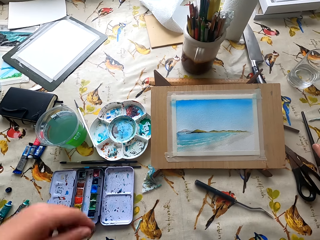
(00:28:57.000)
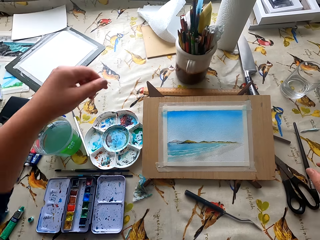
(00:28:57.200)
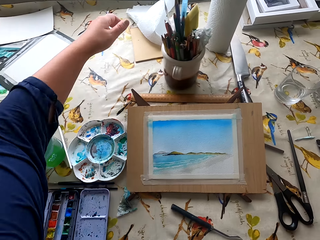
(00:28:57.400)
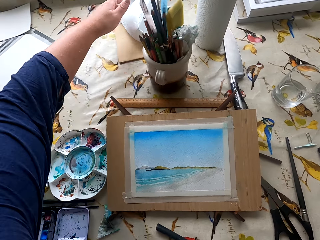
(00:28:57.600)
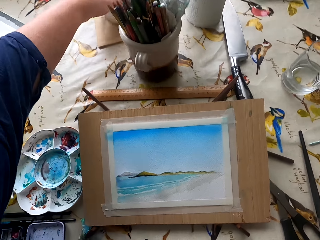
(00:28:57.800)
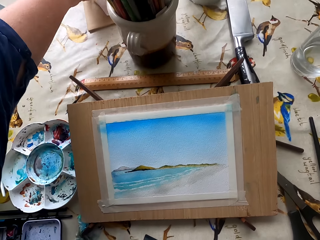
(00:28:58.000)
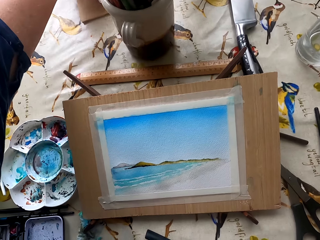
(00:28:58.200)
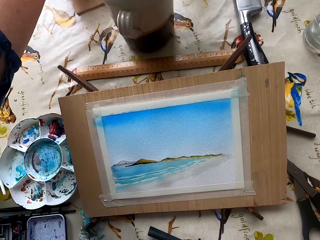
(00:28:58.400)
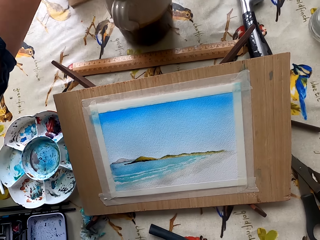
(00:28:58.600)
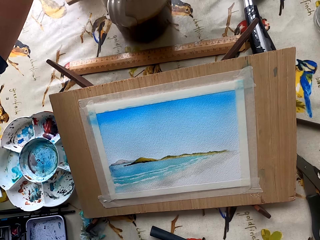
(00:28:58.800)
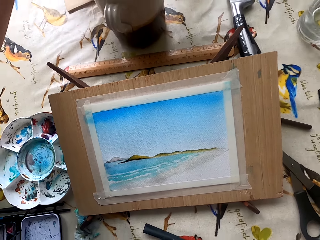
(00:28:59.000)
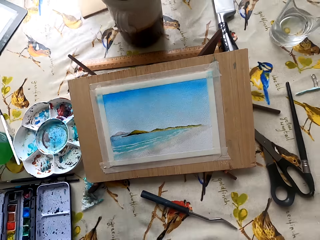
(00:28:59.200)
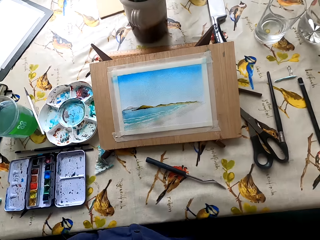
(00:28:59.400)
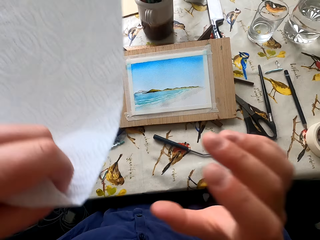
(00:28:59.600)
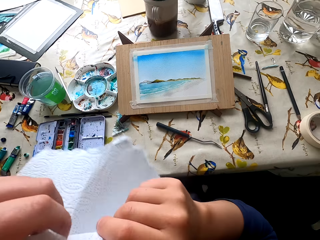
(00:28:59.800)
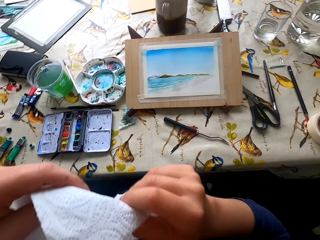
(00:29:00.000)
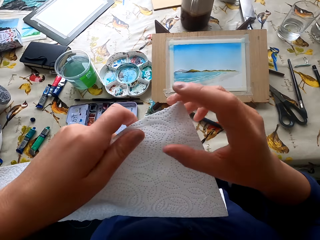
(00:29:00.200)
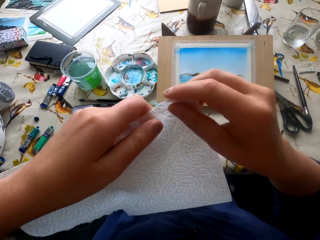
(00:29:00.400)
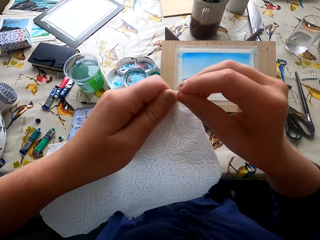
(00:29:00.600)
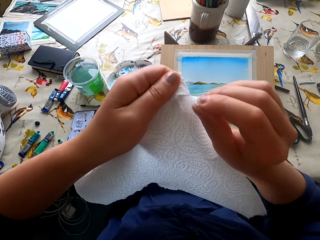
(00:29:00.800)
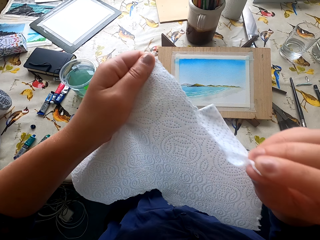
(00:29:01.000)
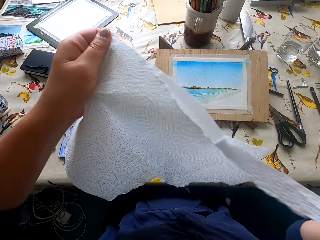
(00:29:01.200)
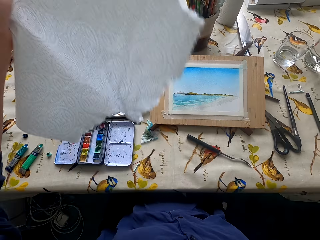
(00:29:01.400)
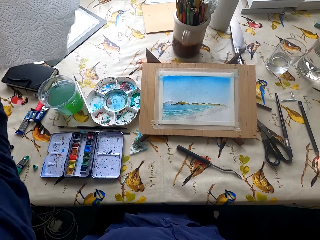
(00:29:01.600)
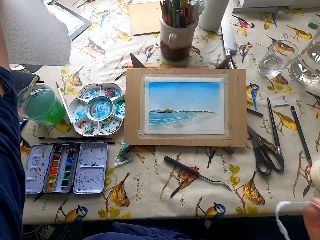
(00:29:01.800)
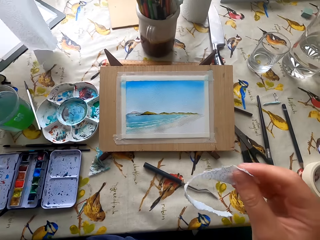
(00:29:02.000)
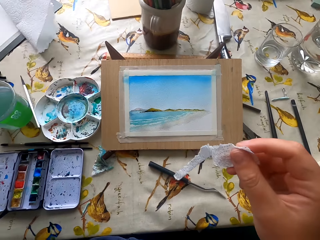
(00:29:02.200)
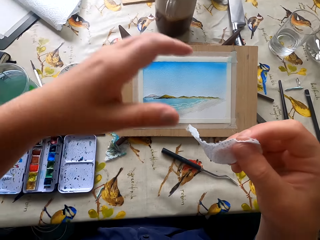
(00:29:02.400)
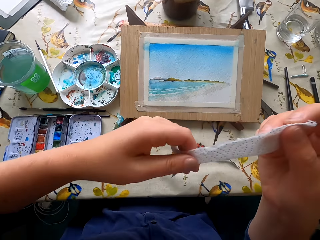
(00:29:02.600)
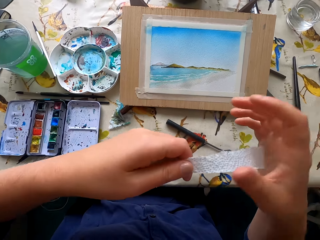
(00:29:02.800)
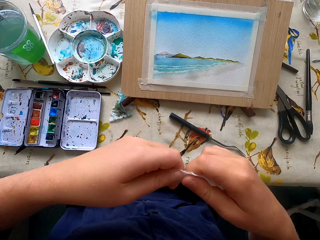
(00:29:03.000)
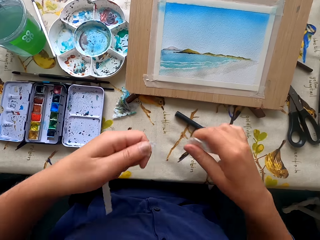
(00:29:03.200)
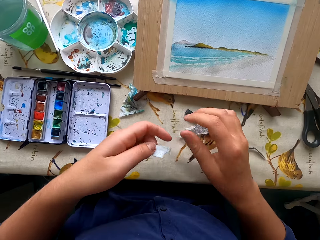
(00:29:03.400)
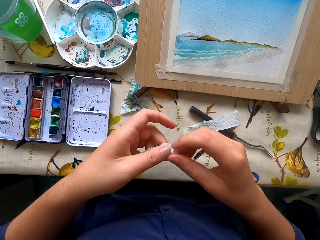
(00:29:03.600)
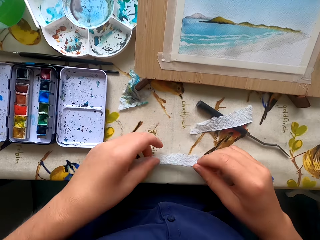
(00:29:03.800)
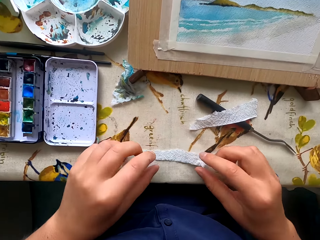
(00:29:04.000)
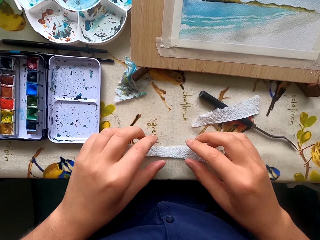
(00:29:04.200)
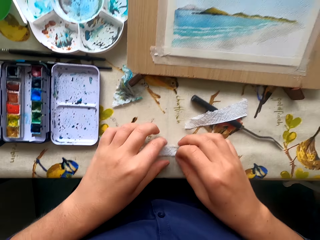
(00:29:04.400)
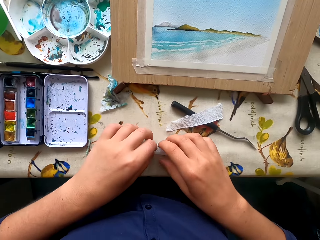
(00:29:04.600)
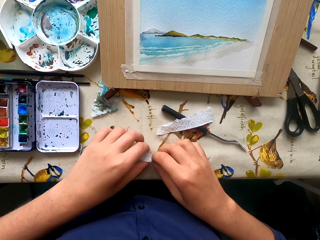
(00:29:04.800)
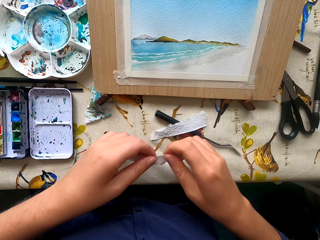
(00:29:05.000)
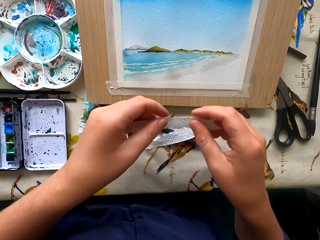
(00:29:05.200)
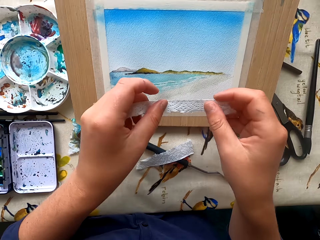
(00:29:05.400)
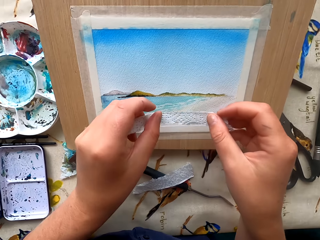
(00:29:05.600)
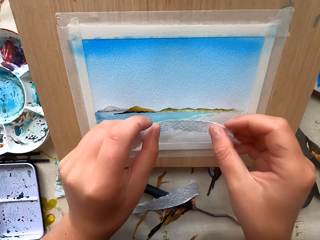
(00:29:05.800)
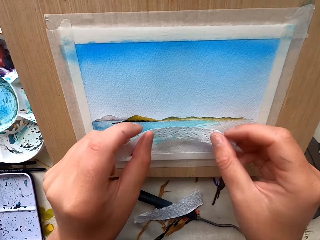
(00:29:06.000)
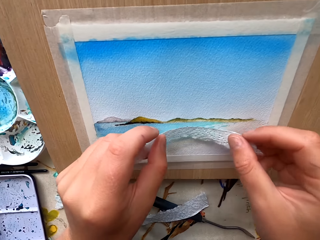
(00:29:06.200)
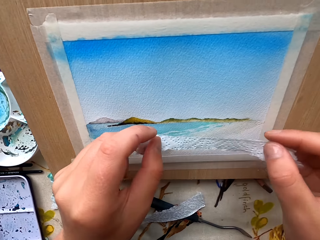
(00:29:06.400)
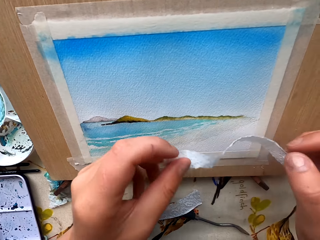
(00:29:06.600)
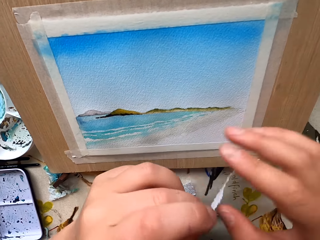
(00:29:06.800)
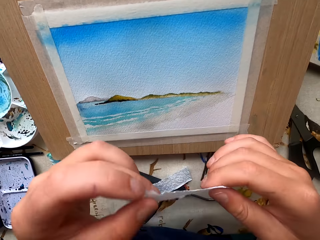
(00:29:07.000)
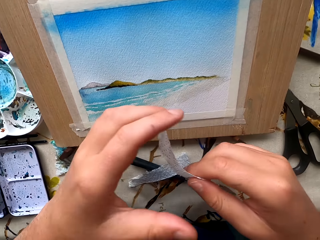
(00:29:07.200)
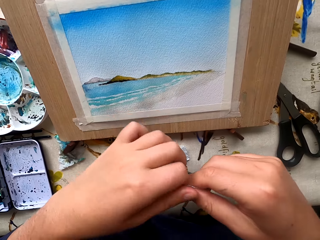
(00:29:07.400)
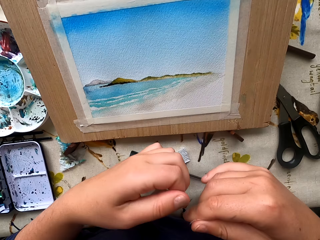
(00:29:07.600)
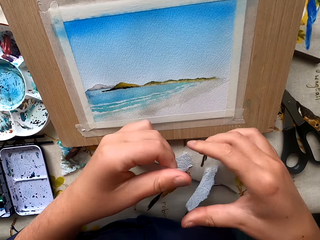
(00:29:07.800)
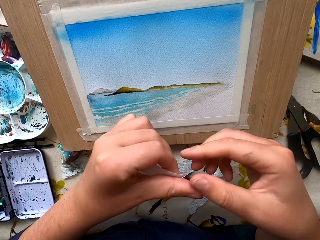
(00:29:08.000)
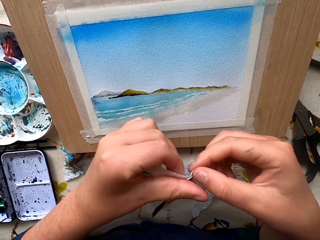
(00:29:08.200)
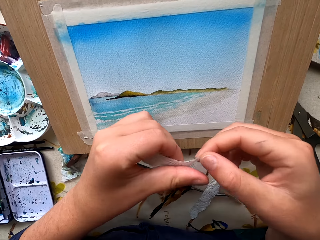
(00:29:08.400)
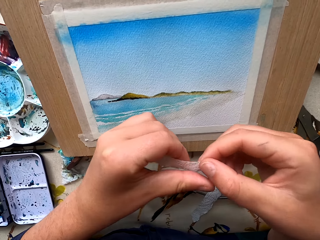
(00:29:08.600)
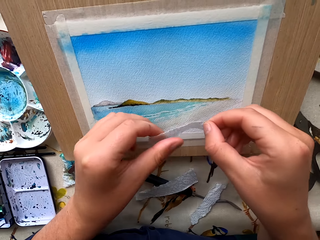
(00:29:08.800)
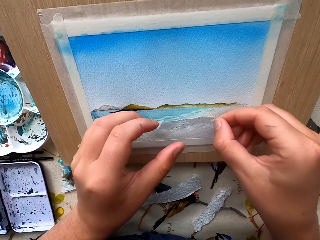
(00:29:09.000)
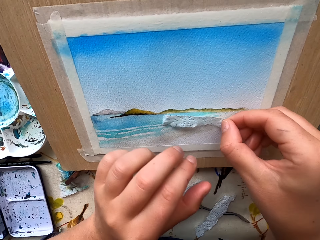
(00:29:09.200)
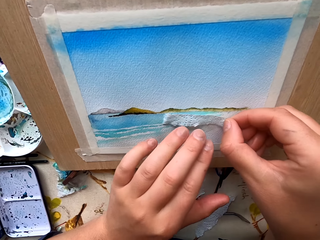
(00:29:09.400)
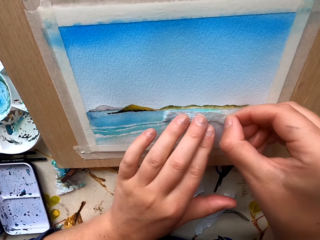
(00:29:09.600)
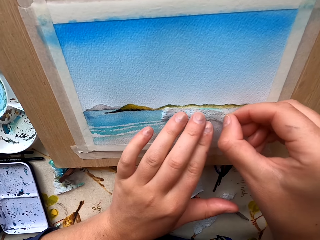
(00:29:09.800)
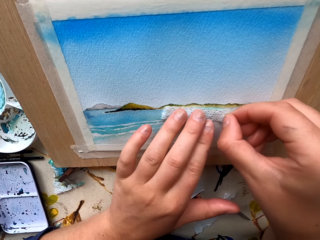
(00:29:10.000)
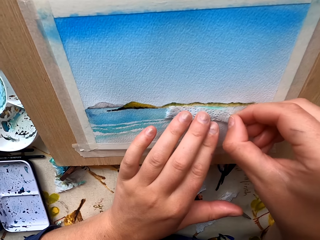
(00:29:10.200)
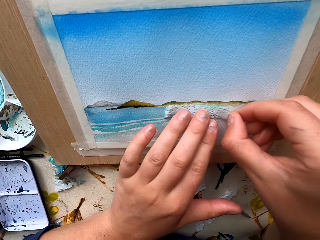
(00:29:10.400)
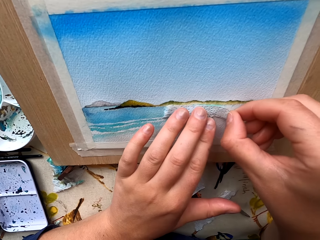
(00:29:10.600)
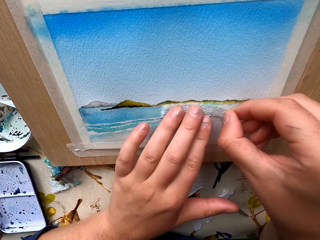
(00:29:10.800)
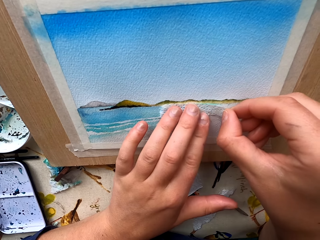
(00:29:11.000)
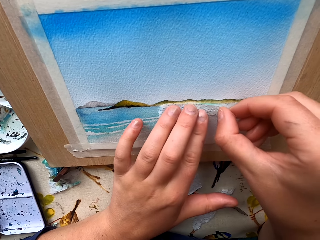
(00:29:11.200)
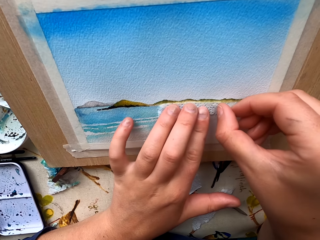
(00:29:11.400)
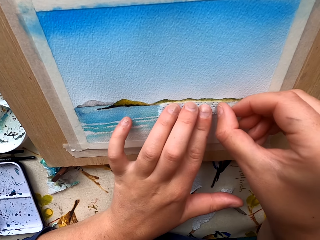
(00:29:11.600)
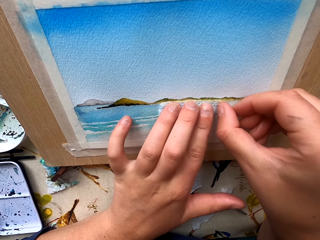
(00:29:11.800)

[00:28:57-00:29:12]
The camera wearer puts the pen brush on the table. They take a piece of tissue paper. They hold the tissue paper with both hands. They cut a piece of tissue paper. They put the tissue paper aside. They cut a piece of tissue paper. They drop a piece of tissue paper on the table. They drop a piece of tissue paper on the table again. They align a piece of paper on the picture. They cut a piece of tissue paper. They align a piece of paper on the picture.

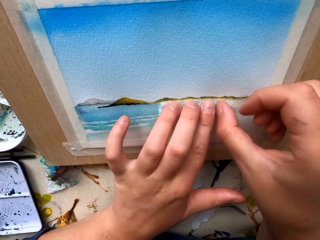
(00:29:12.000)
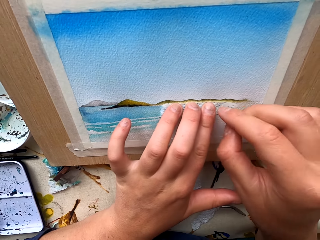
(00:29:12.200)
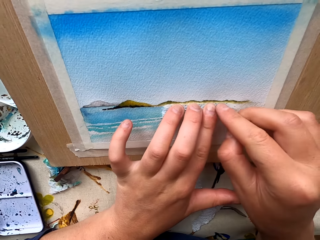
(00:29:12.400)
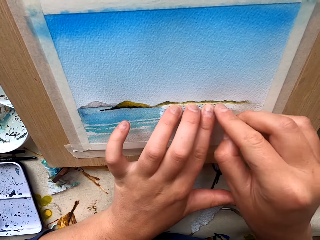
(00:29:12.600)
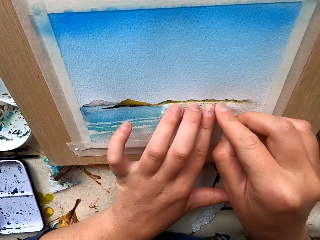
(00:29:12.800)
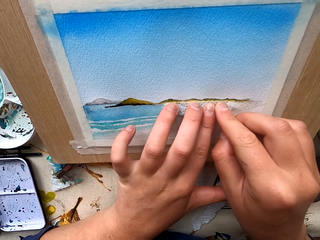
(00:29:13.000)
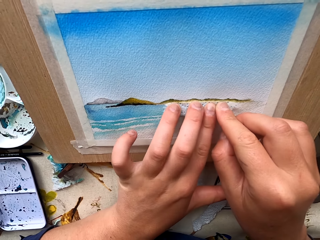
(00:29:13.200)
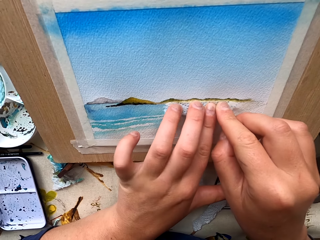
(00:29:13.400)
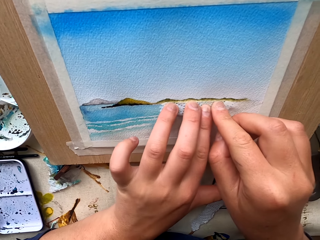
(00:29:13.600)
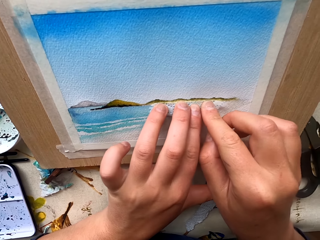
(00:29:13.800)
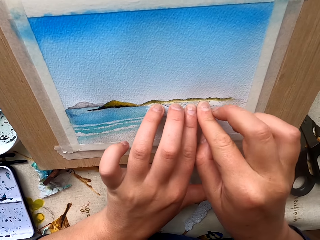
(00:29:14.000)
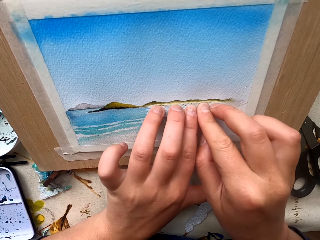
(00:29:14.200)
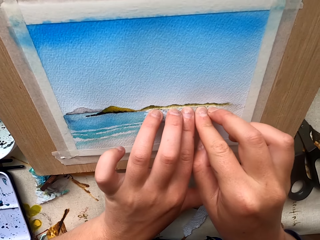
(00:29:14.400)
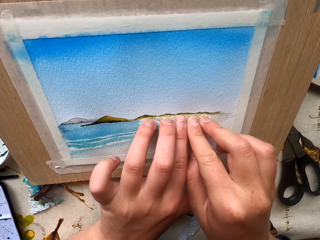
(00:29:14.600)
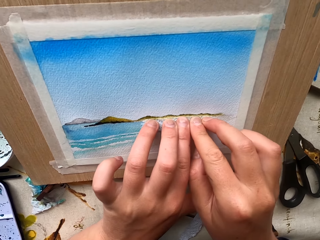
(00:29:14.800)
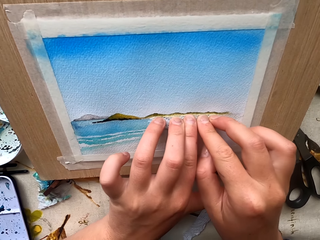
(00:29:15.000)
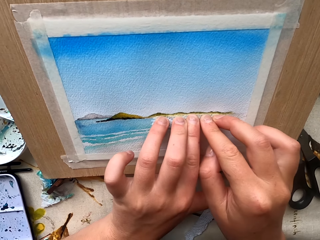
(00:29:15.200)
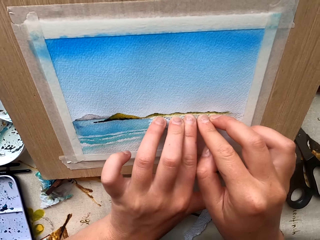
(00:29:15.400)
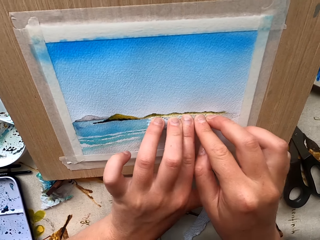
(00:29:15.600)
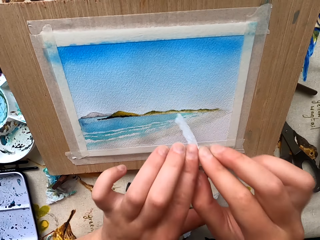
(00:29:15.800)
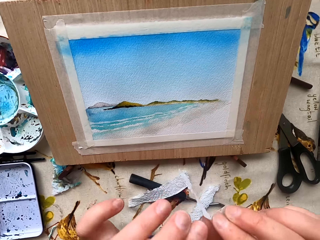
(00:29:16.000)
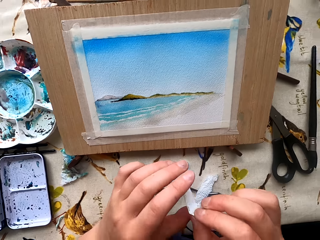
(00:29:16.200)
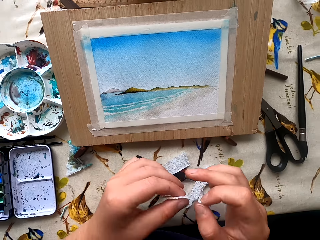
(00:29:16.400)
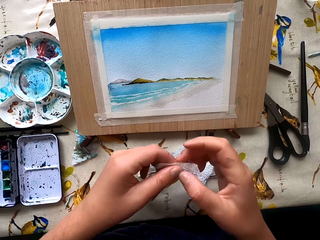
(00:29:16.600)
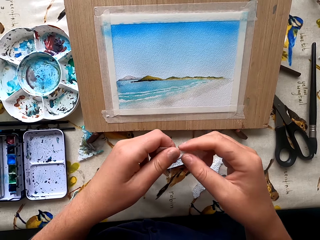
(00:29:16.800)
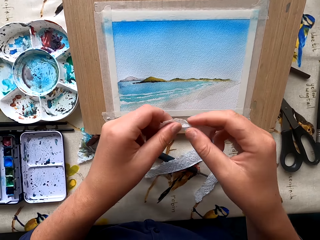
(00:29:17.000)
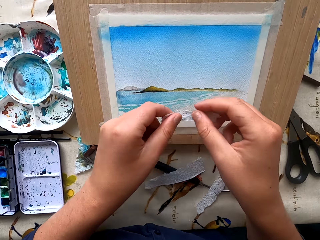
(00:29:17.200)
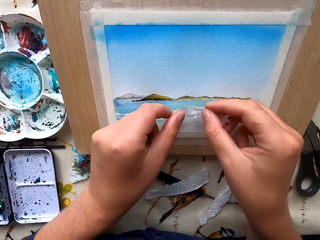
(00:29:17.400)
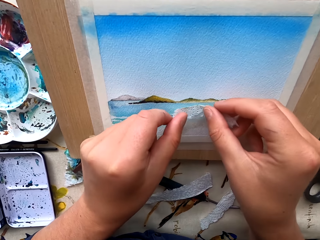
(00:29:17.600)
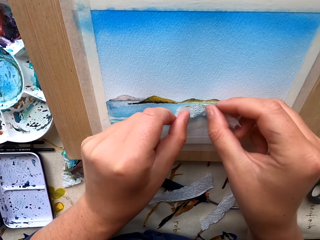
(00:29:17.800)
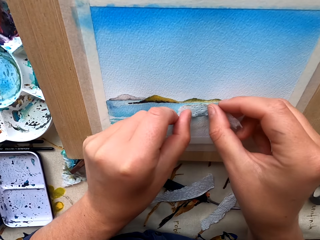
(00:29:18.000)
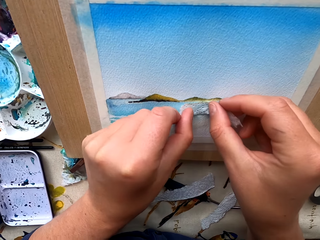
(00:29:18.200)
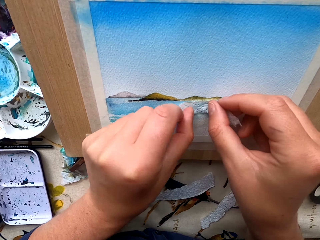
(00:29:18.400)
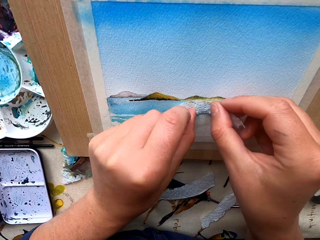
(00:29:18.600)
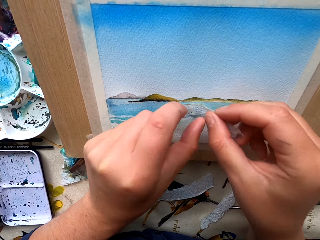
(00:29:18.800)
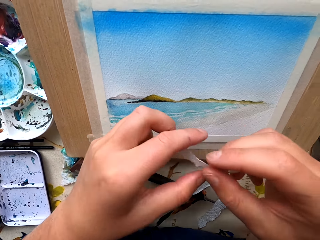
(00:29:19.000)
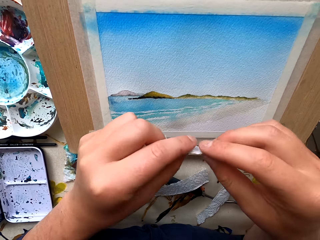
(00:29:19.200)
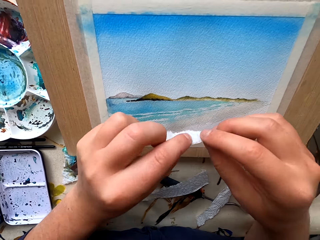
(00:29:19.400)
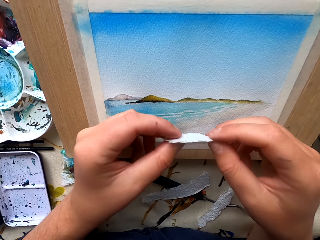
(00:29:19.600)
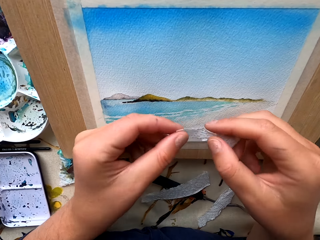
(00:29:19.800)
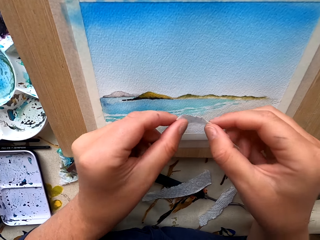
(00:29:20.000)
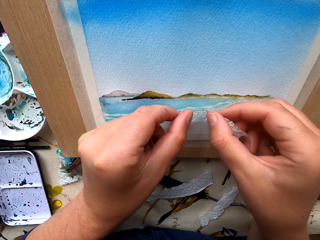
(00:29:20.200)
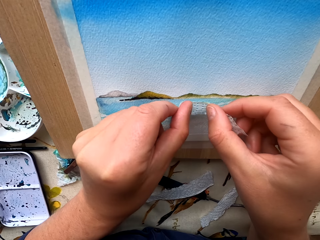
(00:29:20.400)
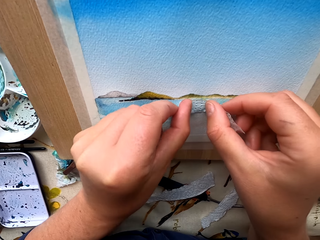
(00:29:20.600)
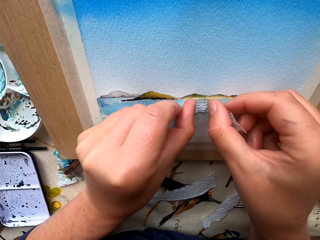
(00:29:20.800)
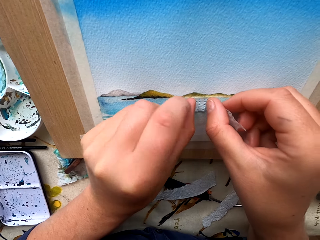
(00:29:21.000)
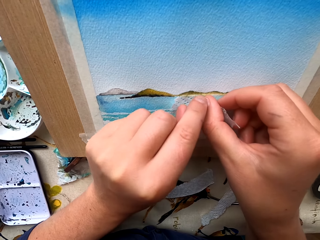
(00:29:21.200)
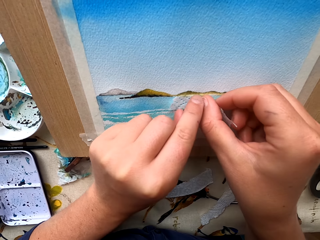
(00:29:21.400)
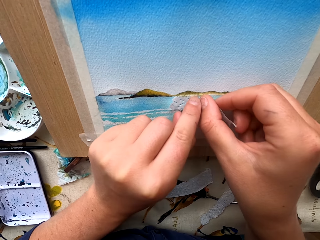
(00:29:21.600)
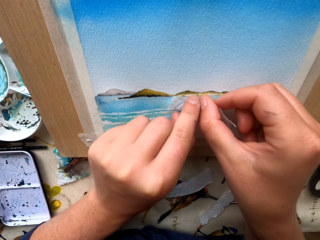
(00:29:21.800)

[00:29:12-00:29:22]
The camera wearer holds the piece of tissue on the drawing picture.
